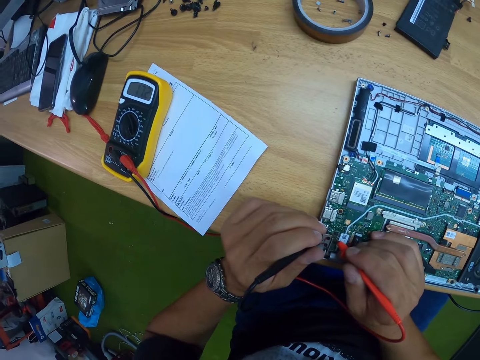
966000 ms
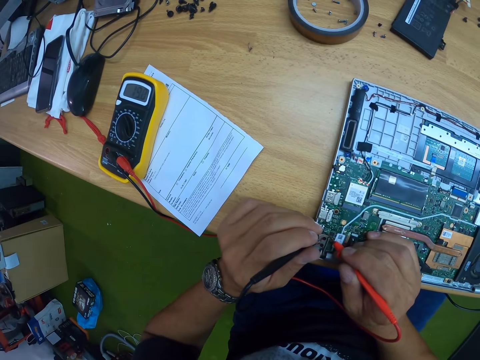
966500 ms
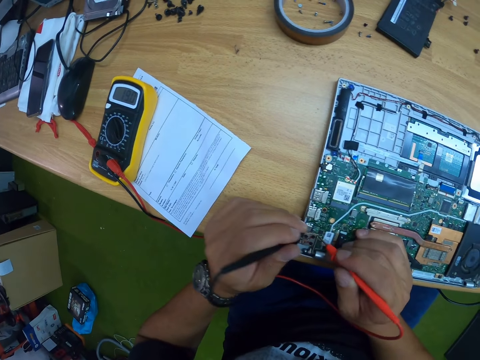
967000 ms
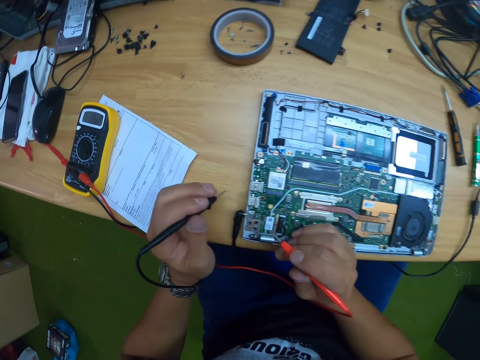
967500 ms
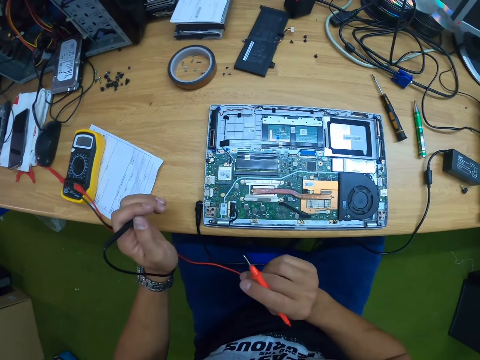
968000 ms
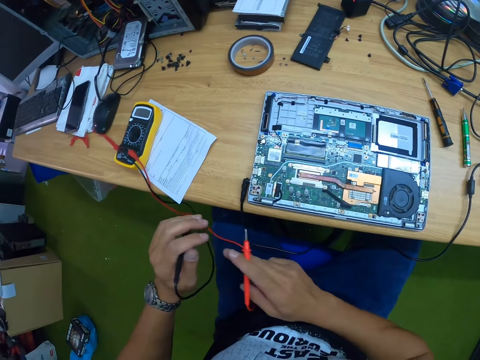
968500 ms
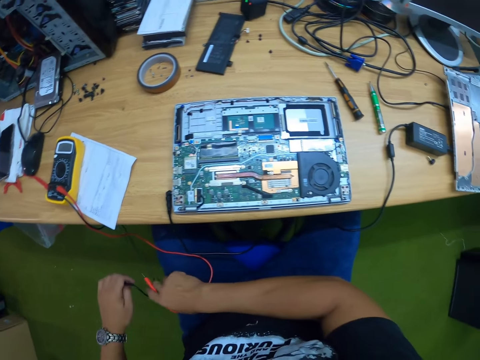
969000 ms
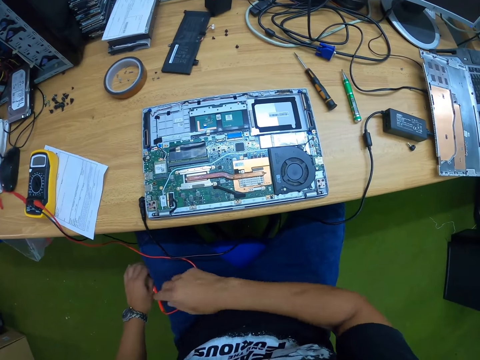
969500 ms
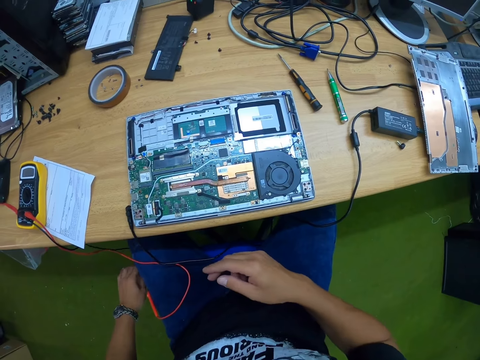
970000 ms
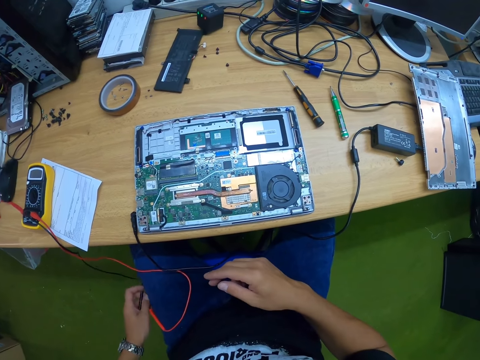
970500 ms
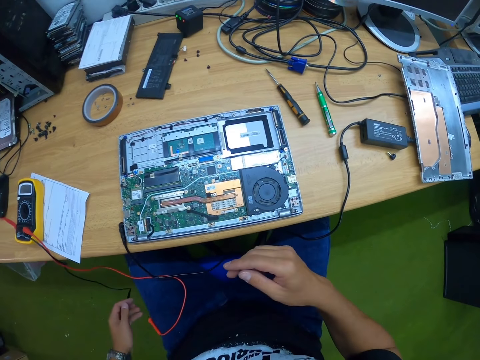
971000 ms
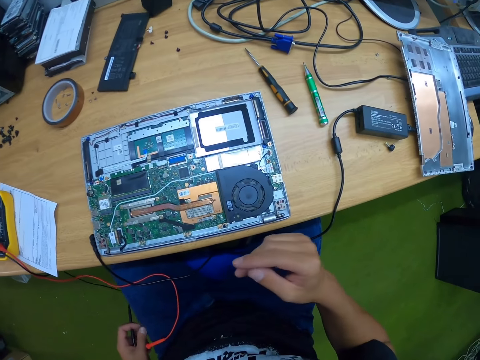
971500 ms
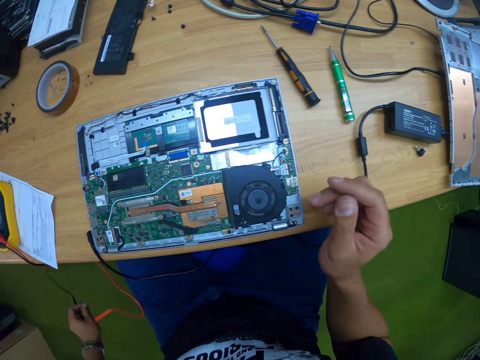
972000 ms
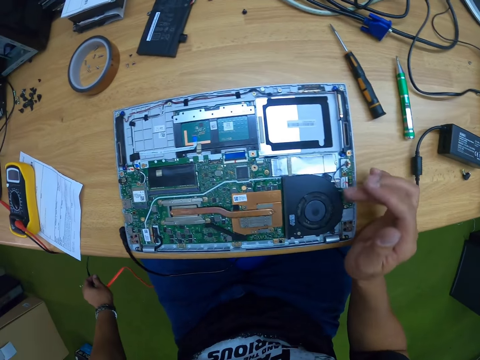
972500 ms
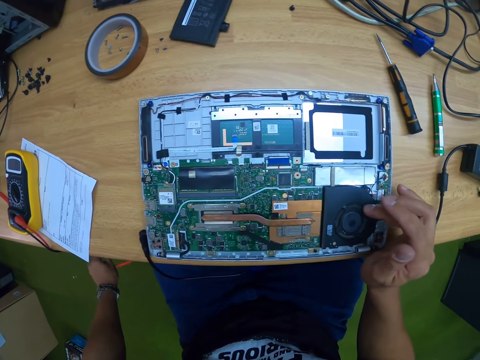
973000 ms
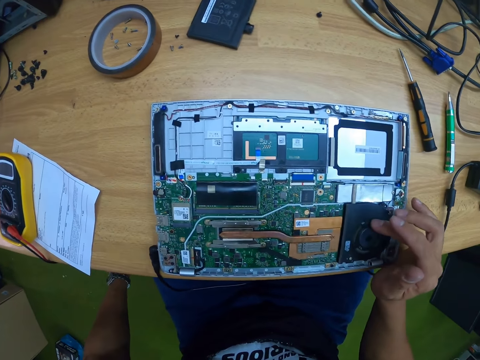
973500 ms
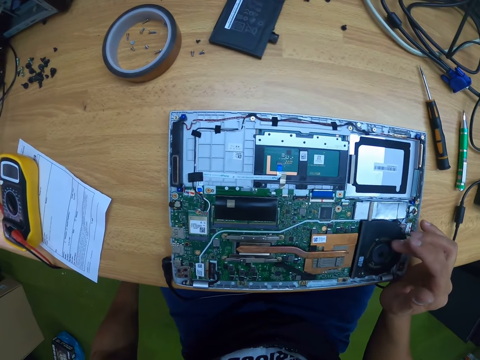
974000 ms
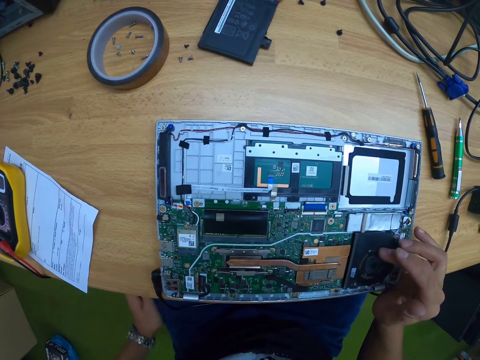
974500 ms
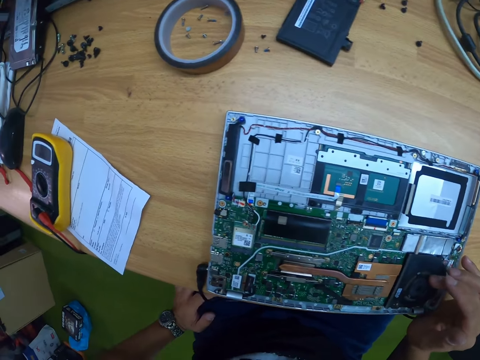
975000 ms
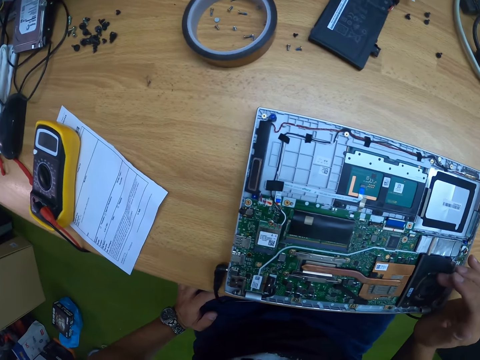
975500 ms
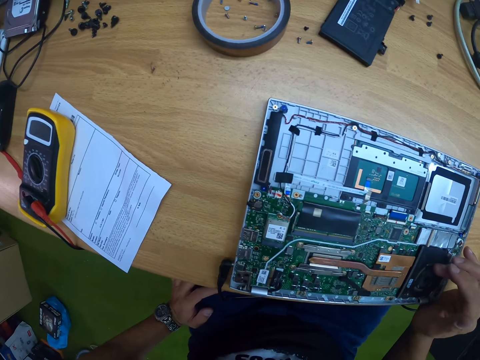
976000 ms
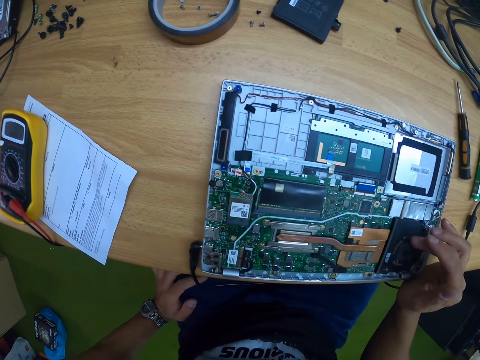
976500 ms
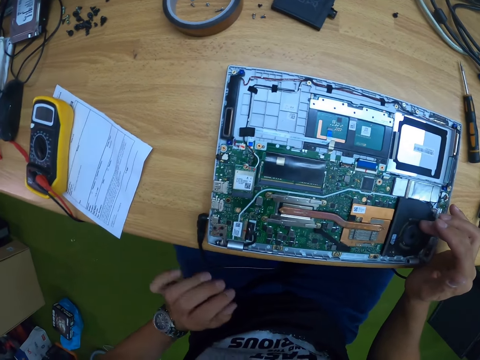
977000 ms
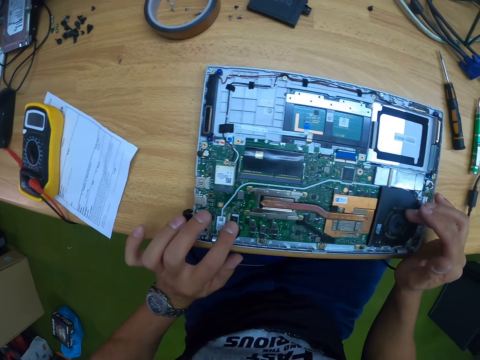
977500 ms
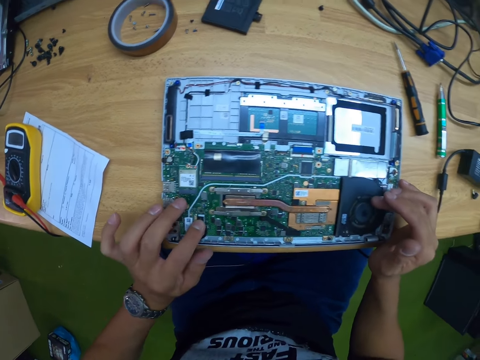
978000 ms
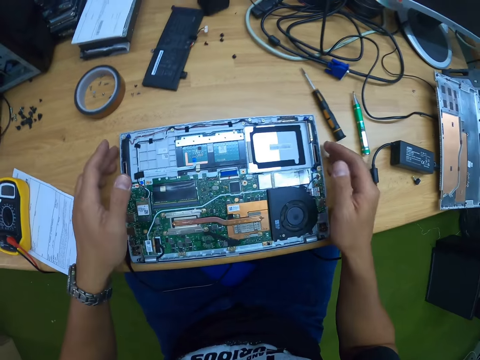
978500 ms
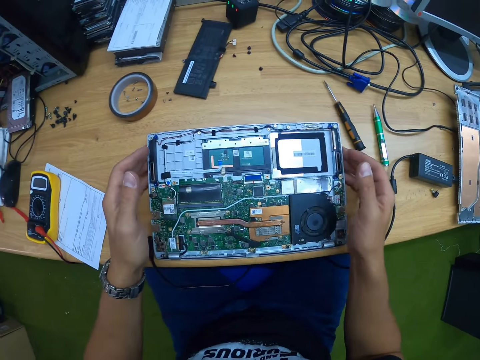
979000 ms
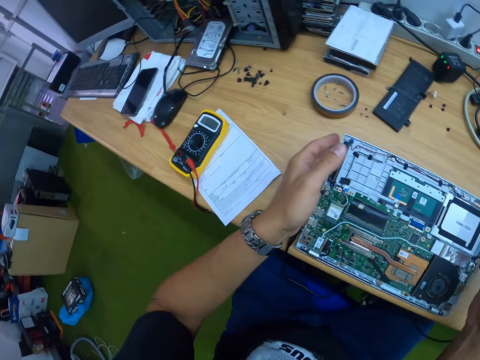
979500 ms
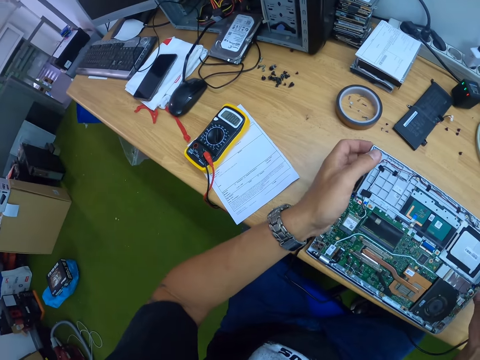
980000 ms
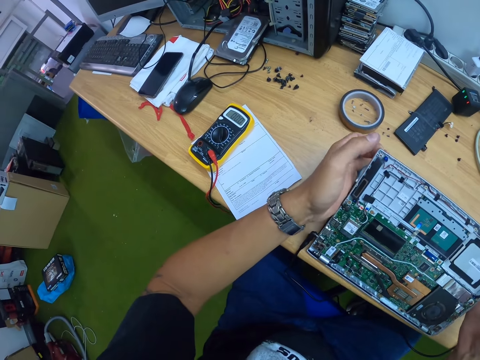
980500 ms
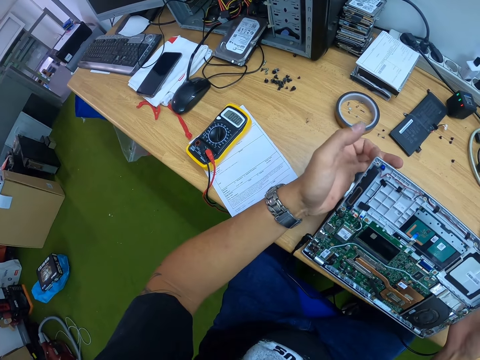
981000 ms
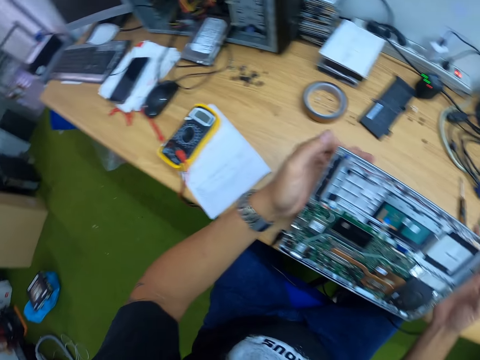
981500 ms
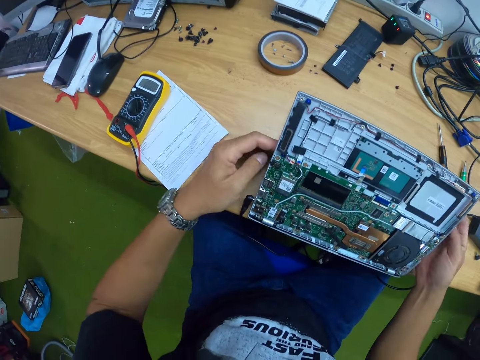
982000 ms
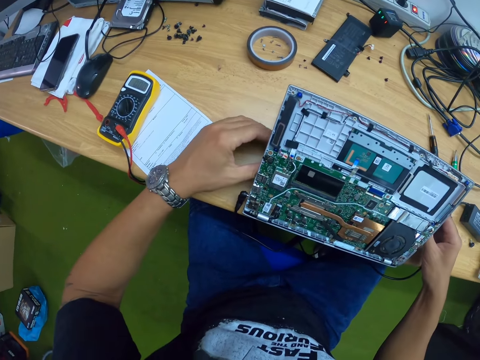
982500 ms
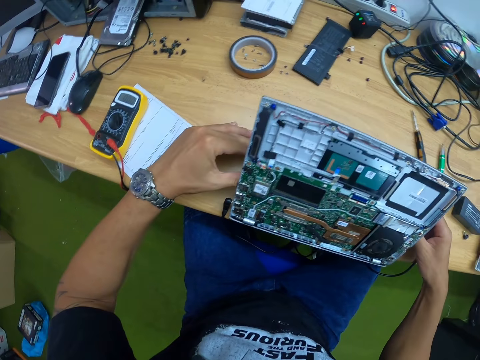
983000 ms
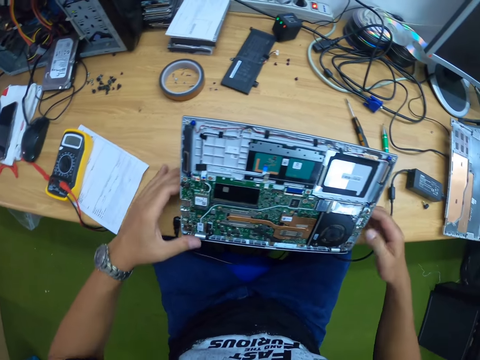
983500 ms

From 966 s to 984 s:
The camera wearer moves his hands. He drops the multimeter's test probes in his hands on his left thigh. He moves the multimeter's test probes in his hands from his left thigh. He touches the laptop's hard disk with his right hand. He touches the fan. He touches the laptop's connector disk with his left hand. He opens the laptop with both hands.

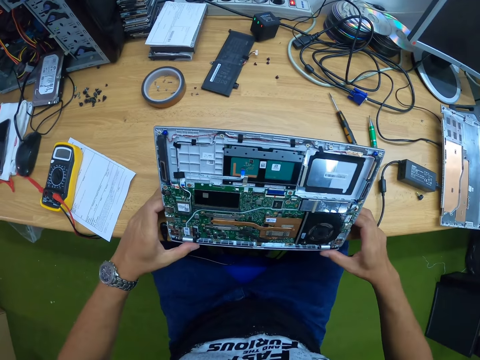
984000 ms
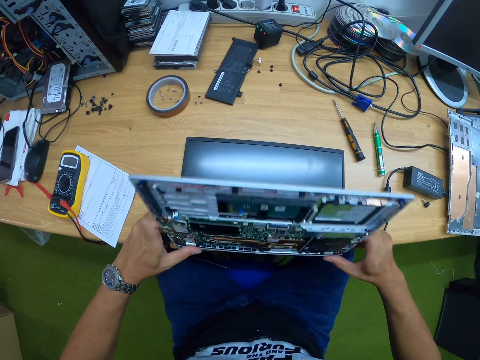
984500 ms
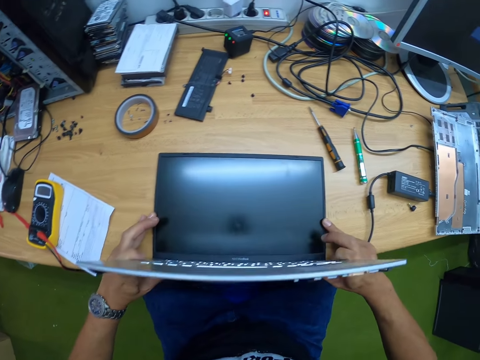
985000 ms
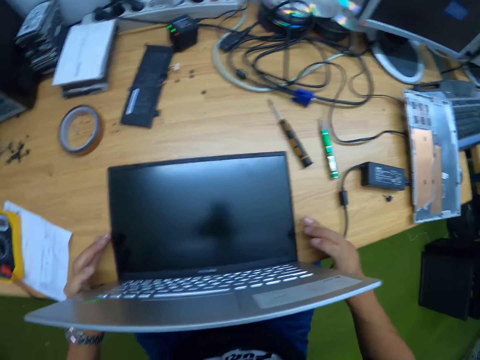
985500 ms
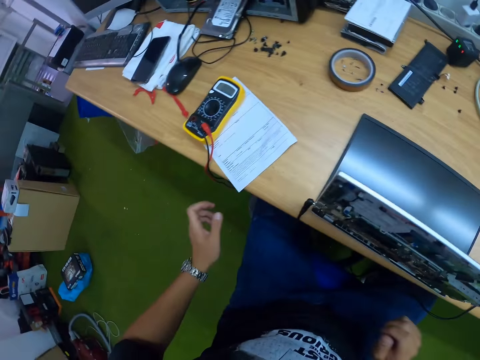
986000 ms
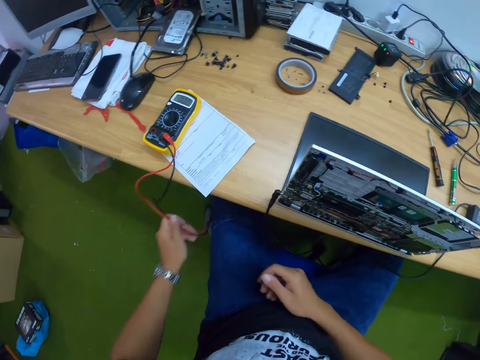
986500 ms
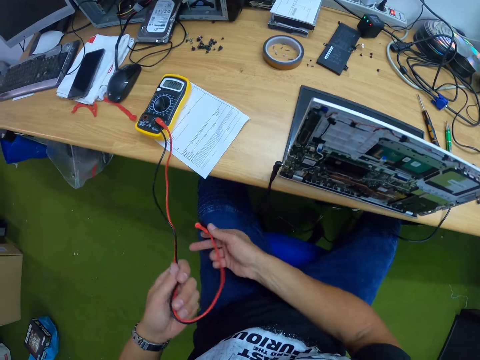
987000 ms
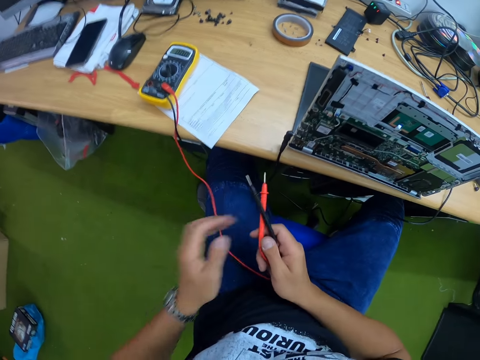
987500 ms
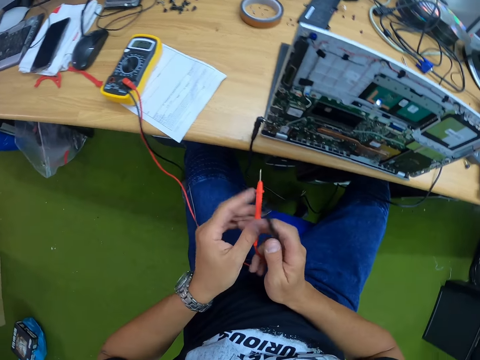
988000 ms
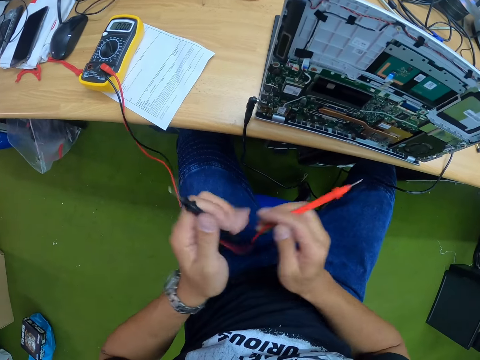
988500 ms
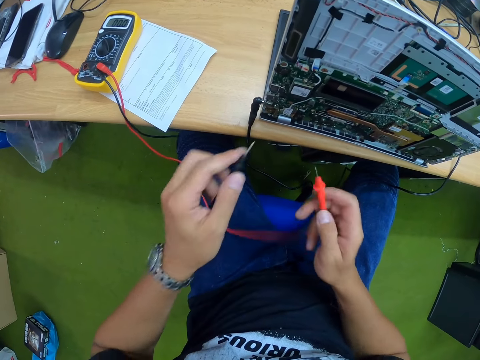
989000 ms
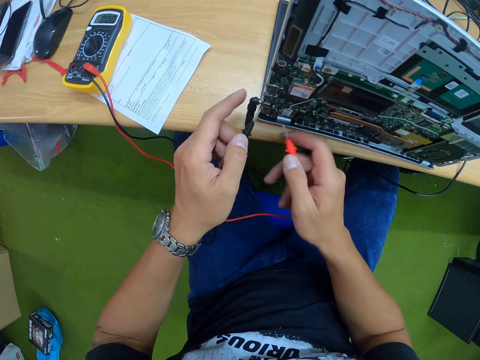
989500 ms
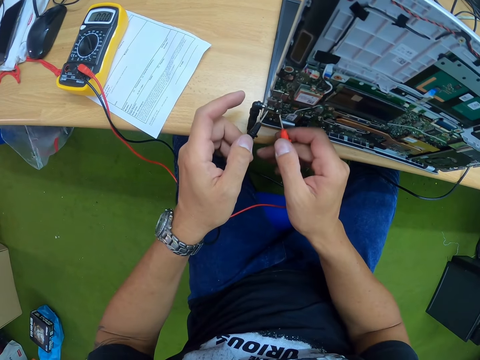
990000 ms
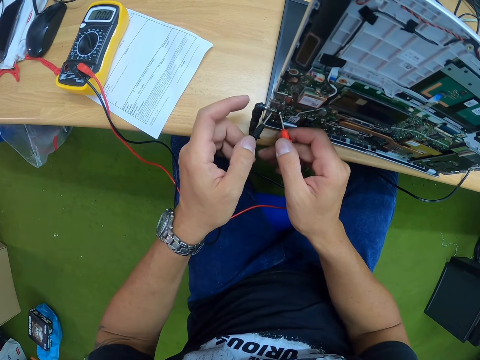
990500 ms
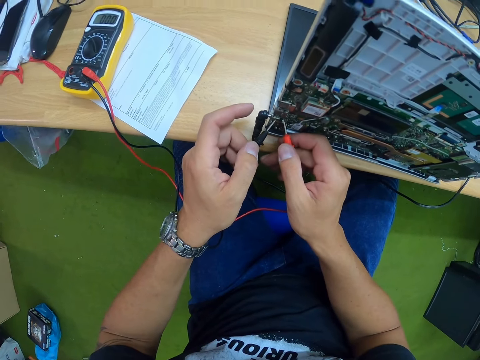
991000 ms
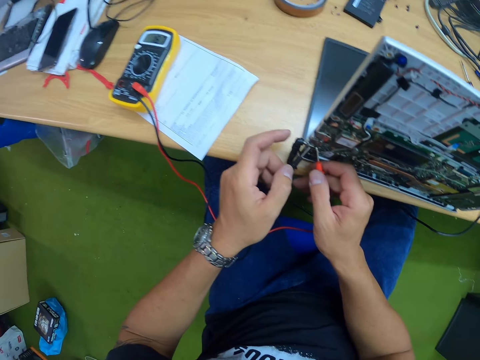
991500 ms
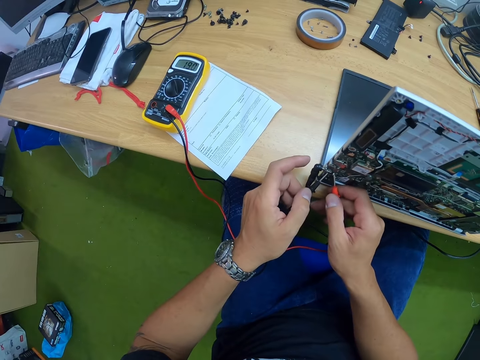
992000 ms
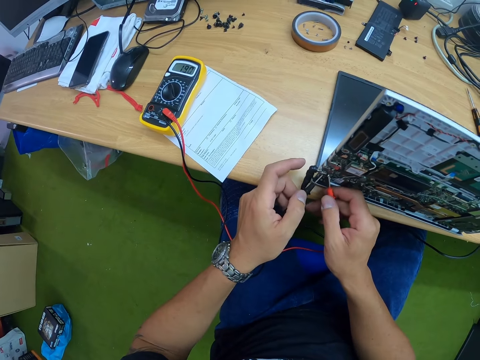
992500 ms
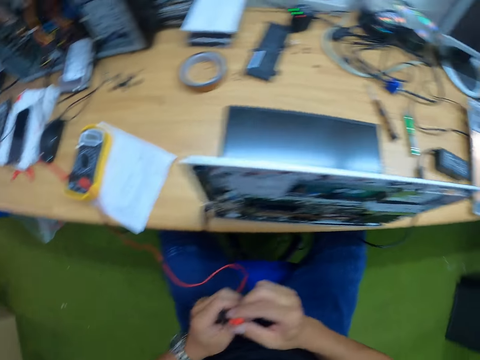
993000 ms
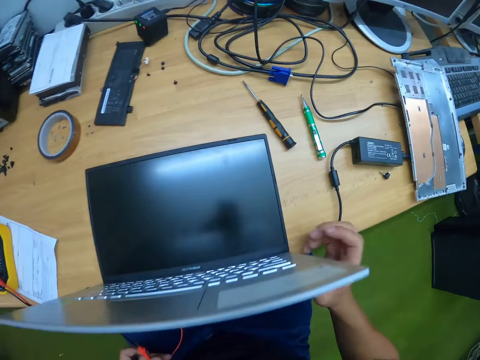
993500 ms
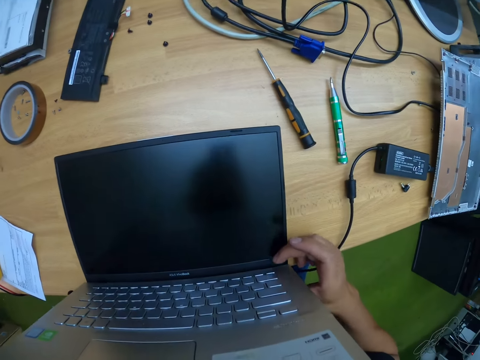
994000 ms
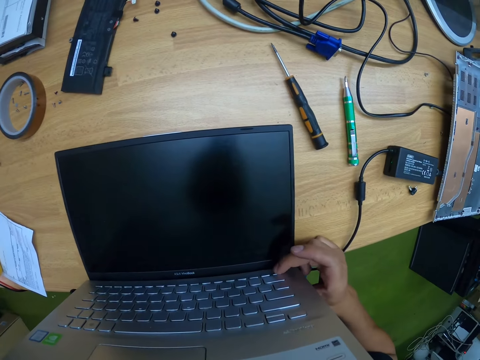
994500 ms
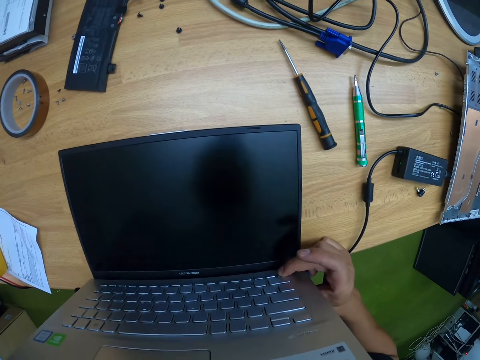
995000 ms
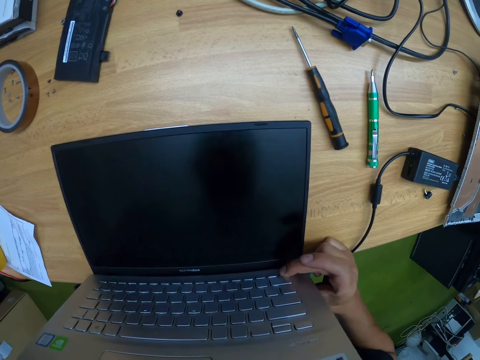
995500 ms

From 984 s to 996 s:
The camera wearer picks up the cables of the multimeter tester. He passes the multimeter's test probes under the table from his left hand to his right hand. He holds the multimeter's test probes with both hands. He puts the multimeter tester on the laptop. He tests the laptop's motherboard with the multimeter's test probes in his hands. He passes the multimeter's test probe in his right hand to his left hand. He presses the laptop's power button with his left hand.
